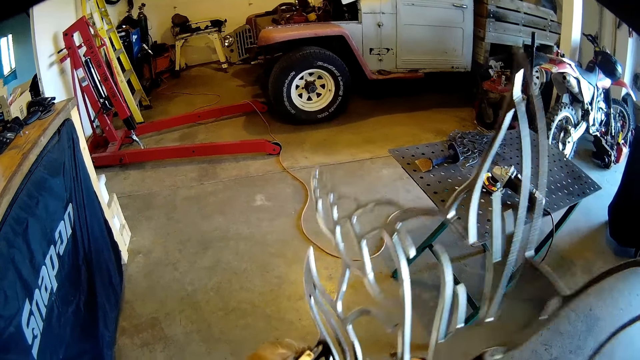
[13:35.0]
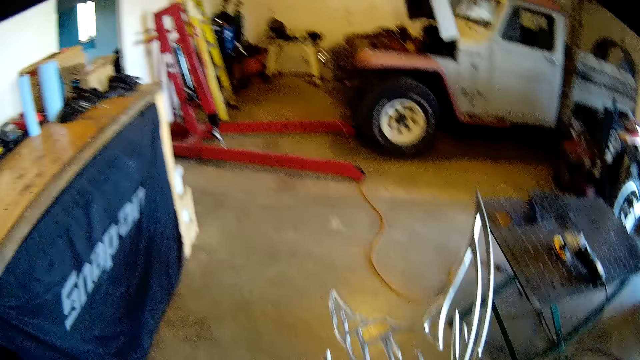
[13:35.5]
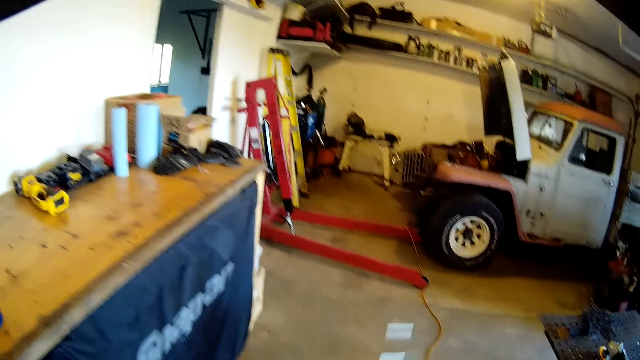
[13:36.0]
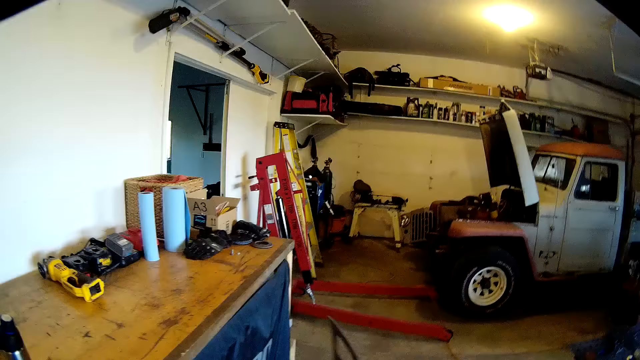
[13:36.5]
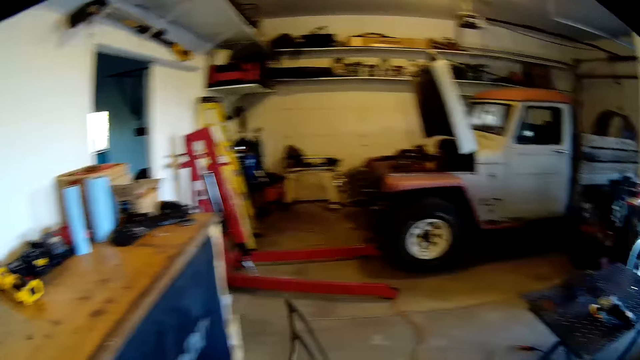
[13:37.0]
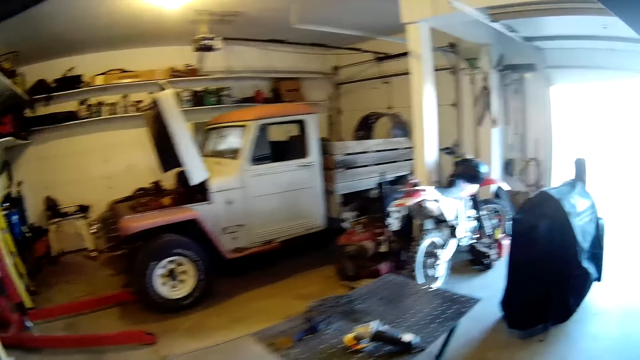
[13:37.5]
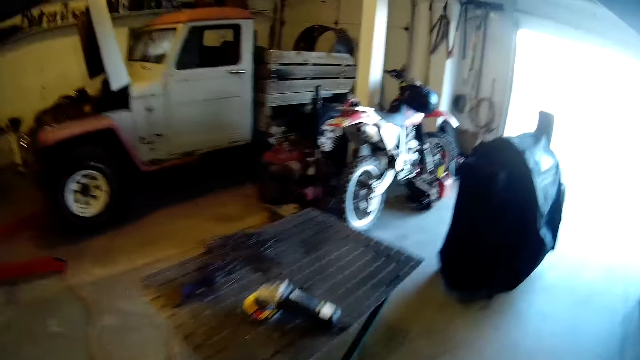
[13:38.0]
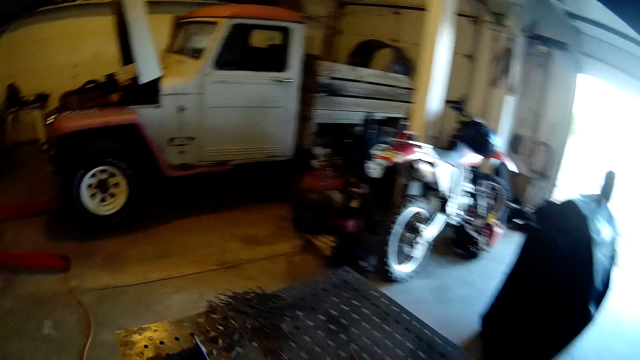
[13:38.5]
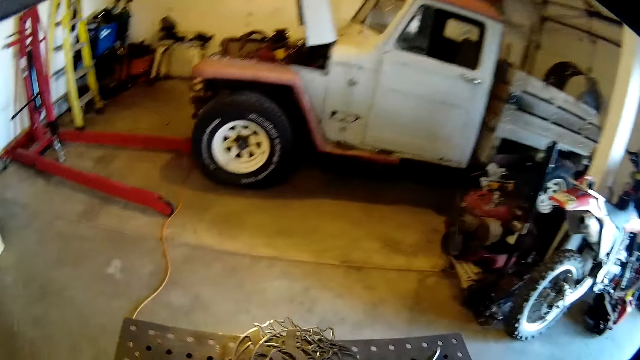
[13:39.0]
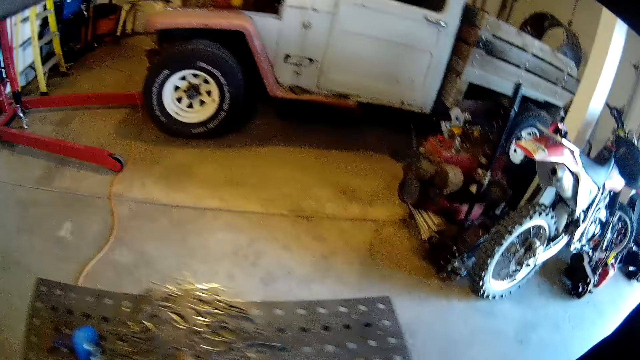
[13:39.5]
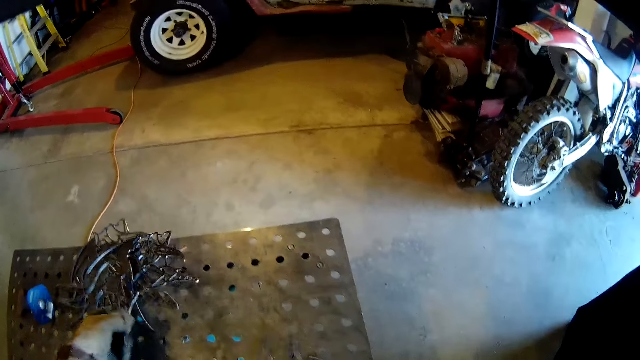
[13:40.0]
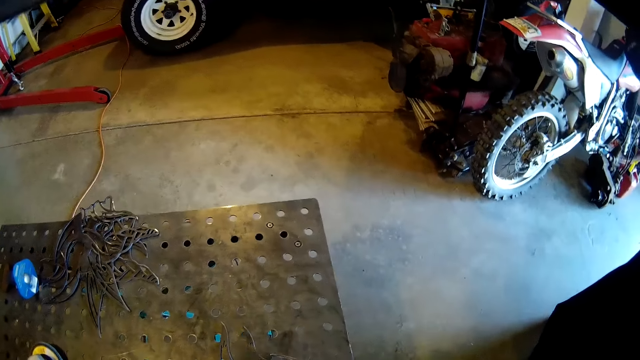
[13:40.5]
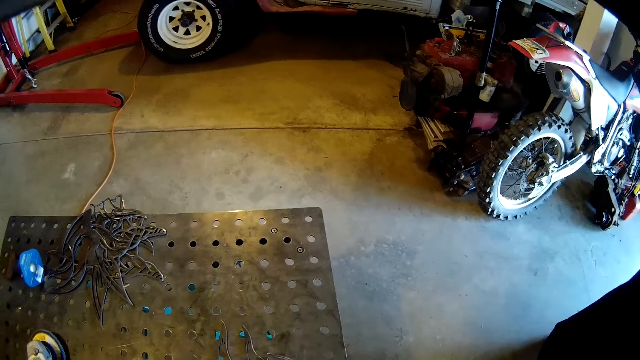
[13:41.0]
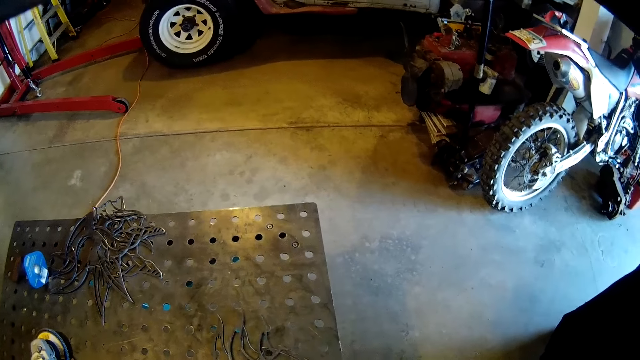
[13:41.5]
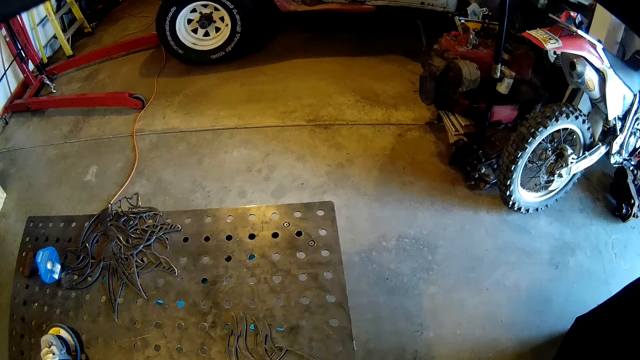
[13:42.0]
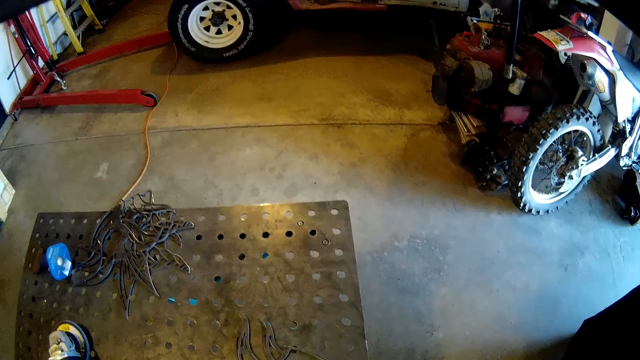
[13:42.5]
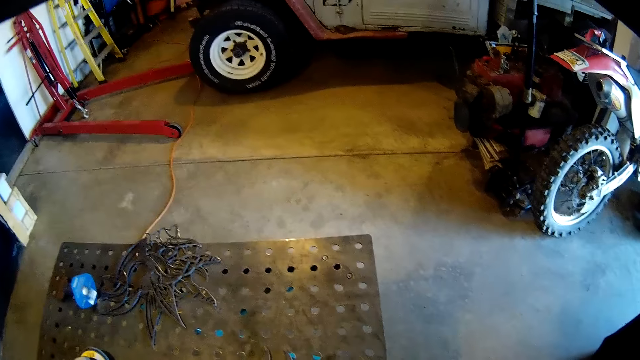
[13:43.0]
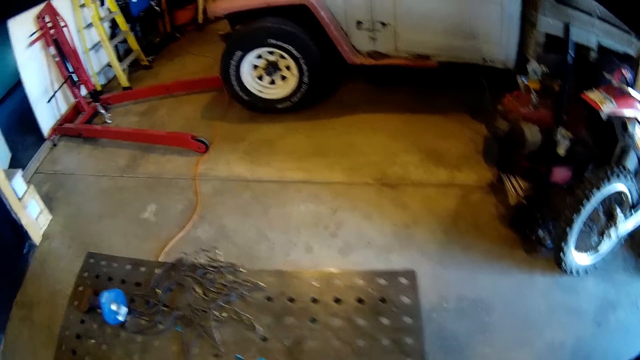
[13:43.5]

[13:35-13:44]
The camera wearer drops the wrought iron design in his right hand on the metal table in the workshop. He picks up the wrought iron designs on the metal table with his gloved left hand on to his gloved right hand.

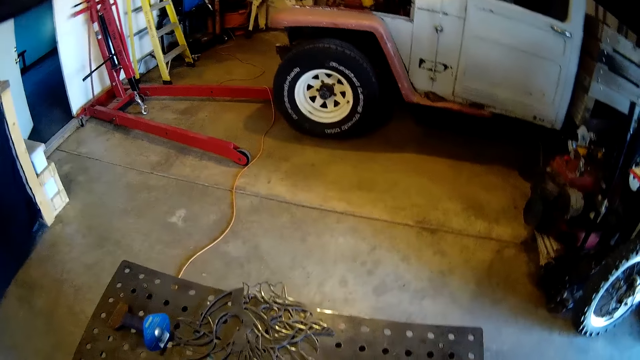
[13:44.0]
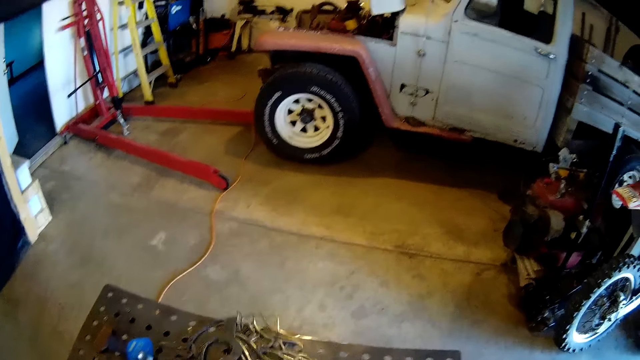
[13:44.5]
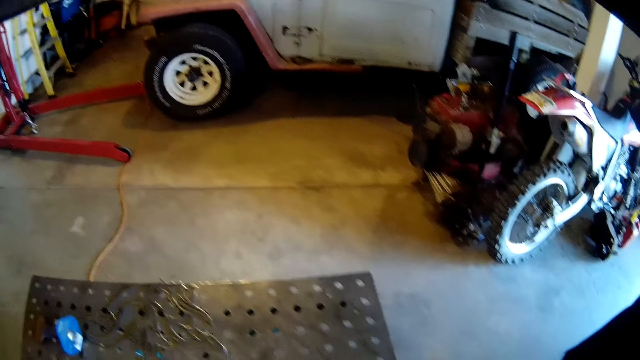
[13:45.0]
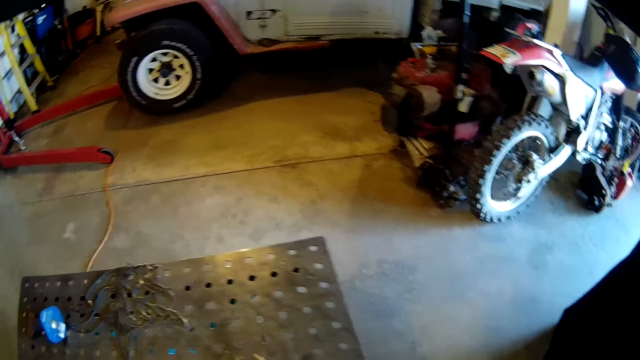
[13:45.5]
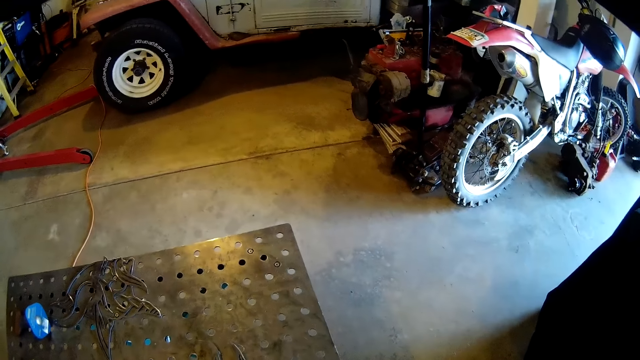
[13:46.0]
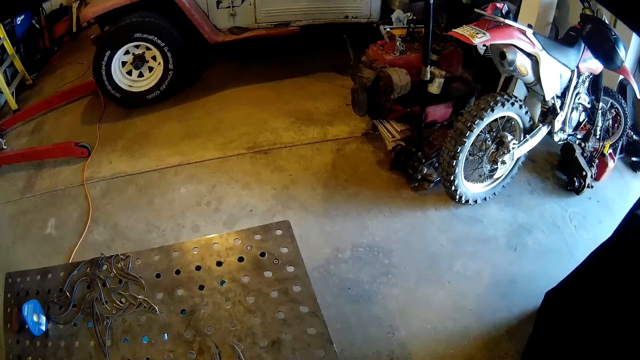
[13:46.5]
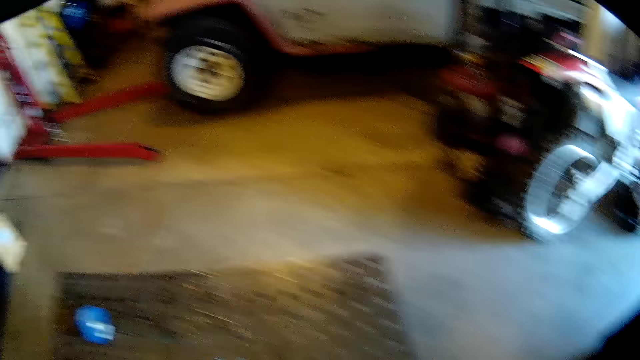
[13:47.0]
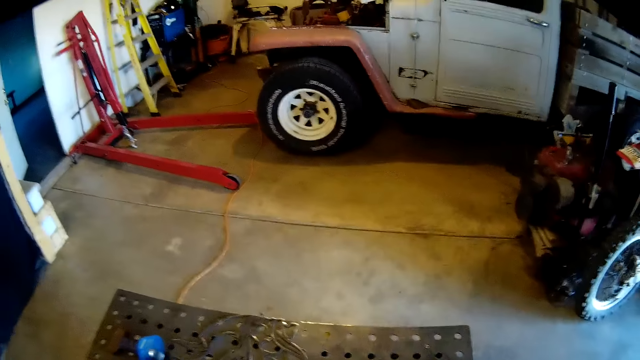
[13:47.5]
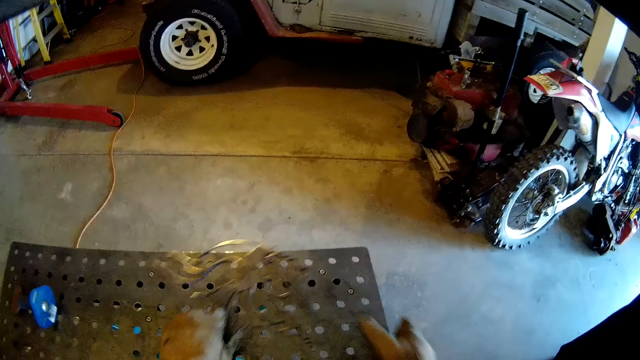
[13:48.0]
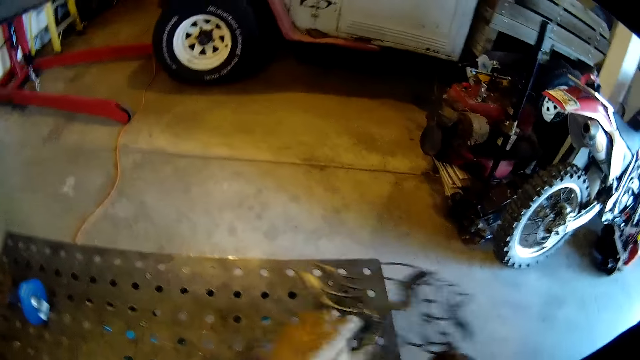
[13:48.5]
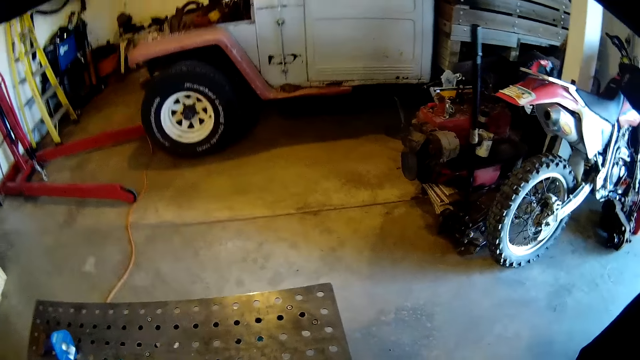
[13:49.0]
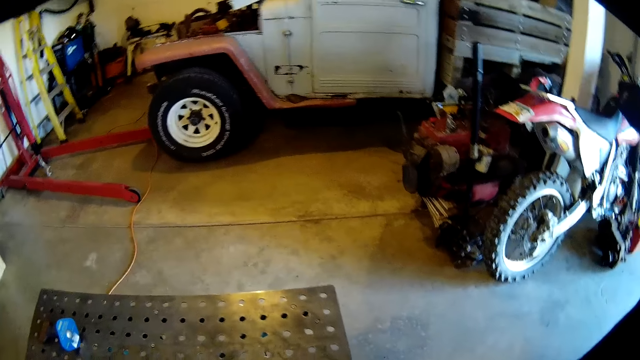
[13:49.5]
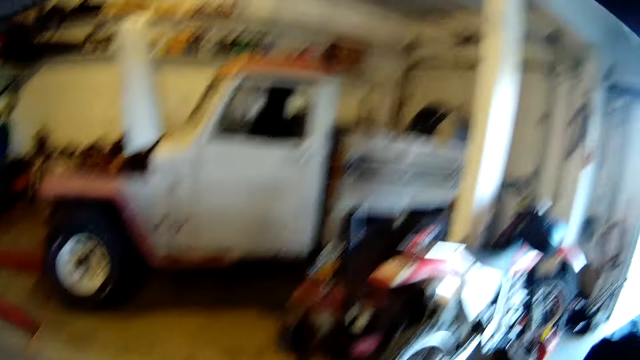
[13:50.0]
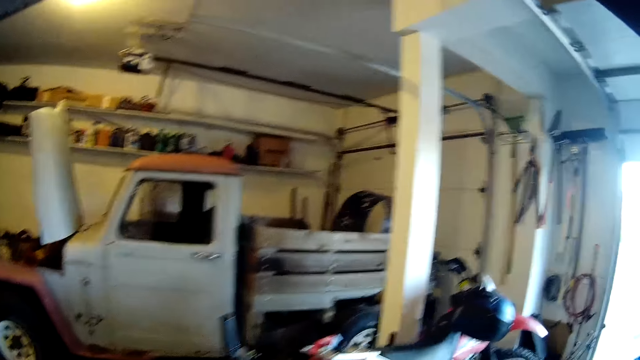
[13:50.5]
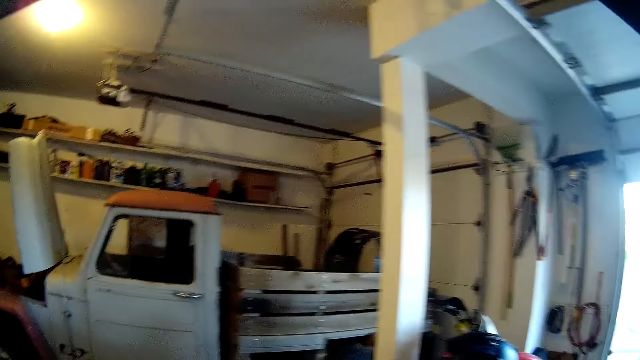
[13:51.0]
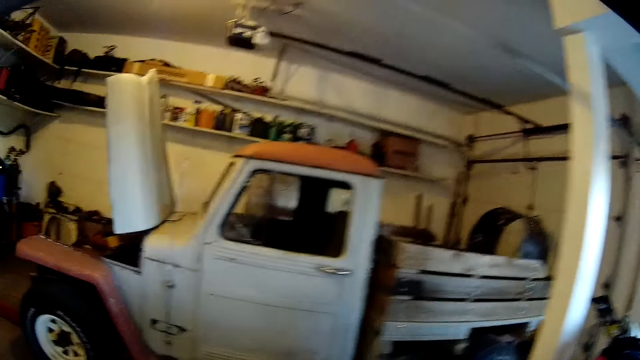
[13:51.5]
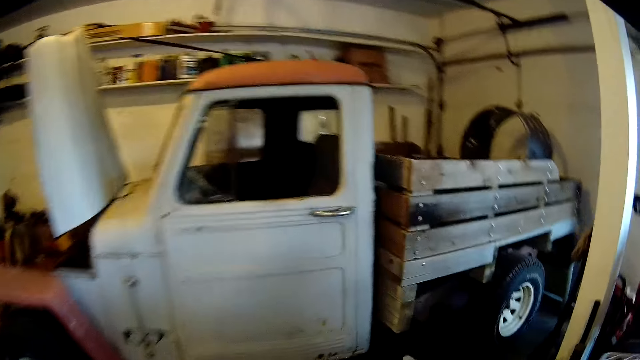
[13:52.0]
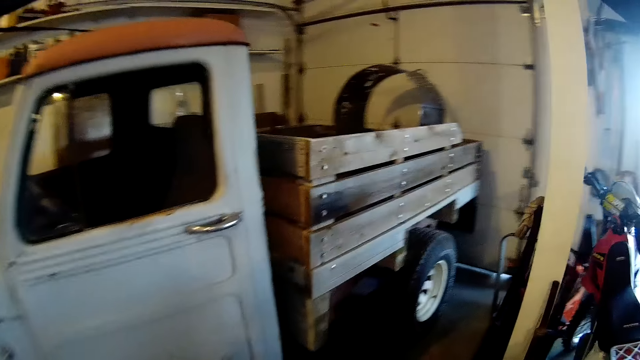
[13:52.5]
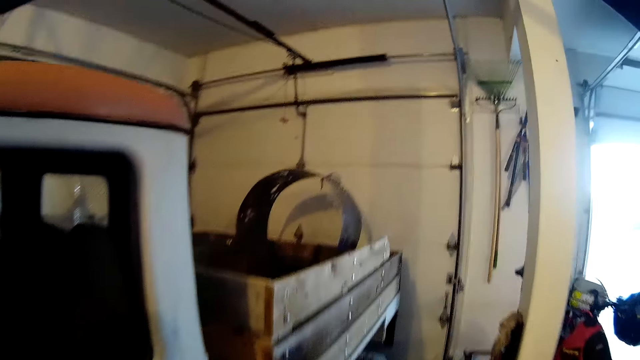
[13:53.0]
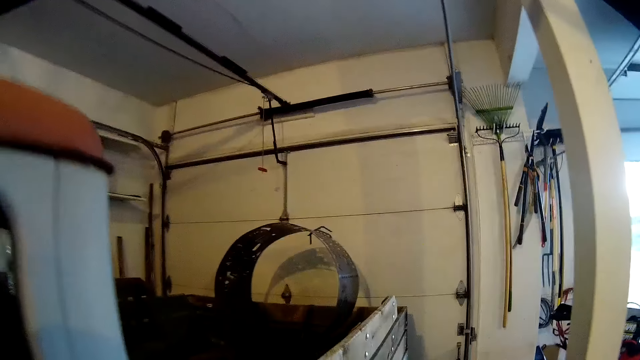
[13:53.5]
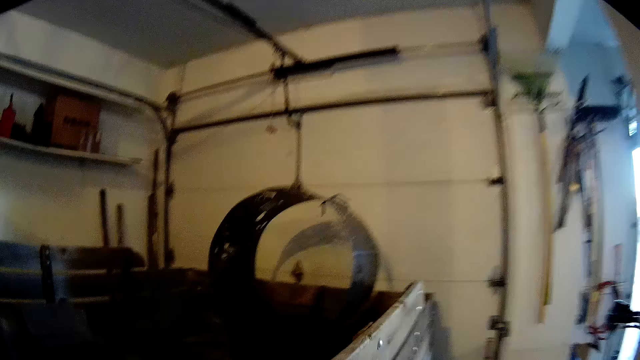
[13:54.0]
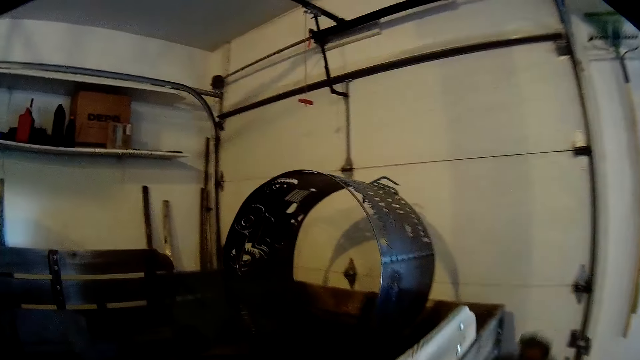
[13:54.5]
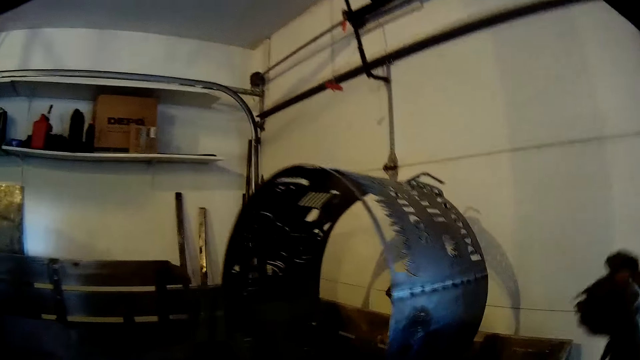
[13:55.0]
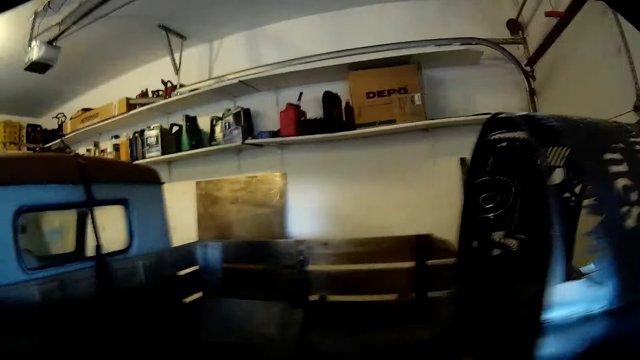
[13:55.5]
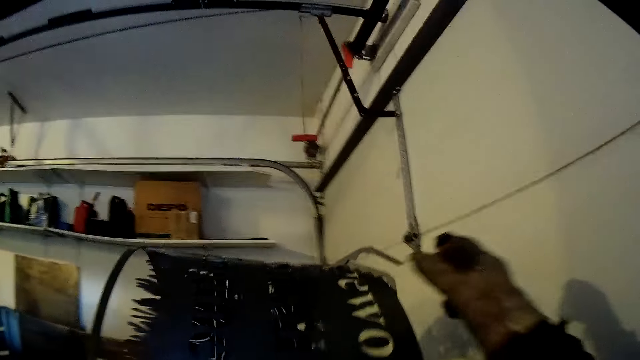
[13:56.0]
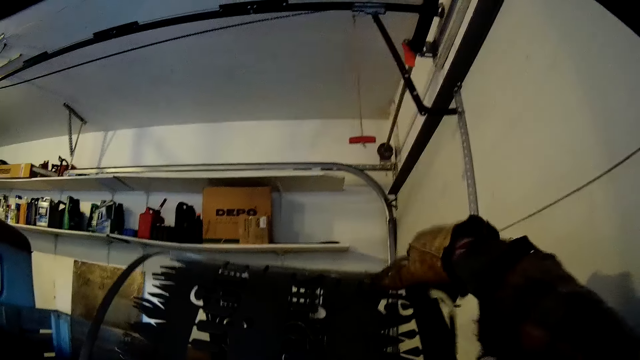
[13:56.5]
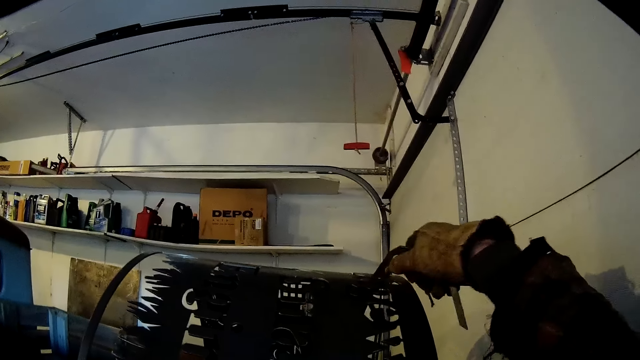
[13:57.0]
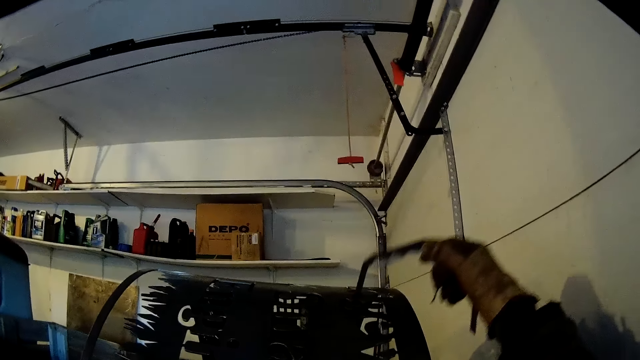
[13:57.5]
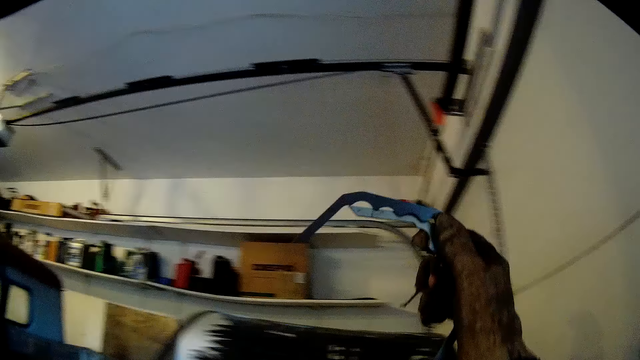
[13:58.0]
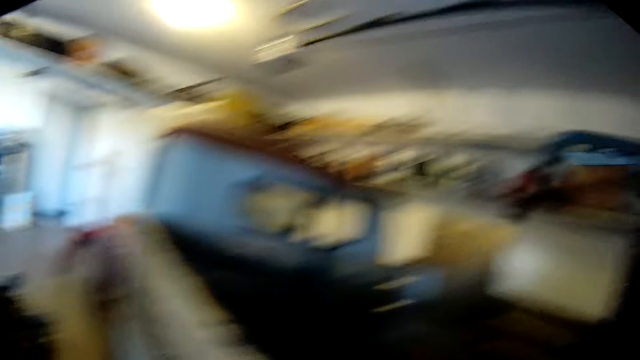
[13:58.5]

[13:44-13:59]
The camera wearer drops the metal sculpture. He pushes a metal design off the metal table with his left hand. He lifts the metal design off the metal table with both hands. He drops the metal sculpture. He walks around the workshop. He moves towards a white truck. He removes two metal handles from a cylindrical metal design inside a cargo bed with his right hand.
